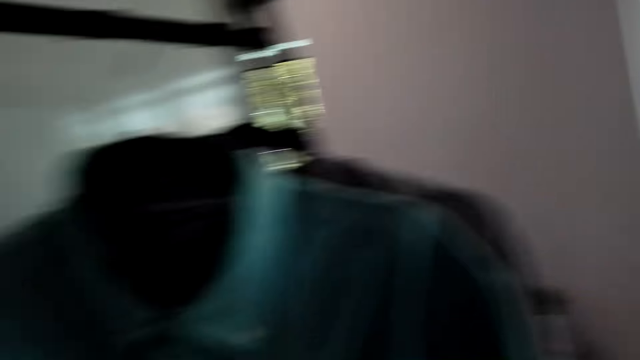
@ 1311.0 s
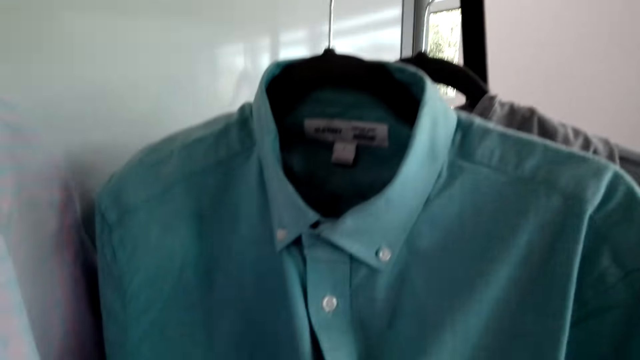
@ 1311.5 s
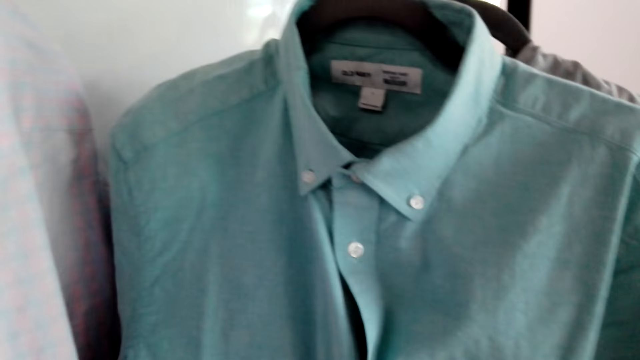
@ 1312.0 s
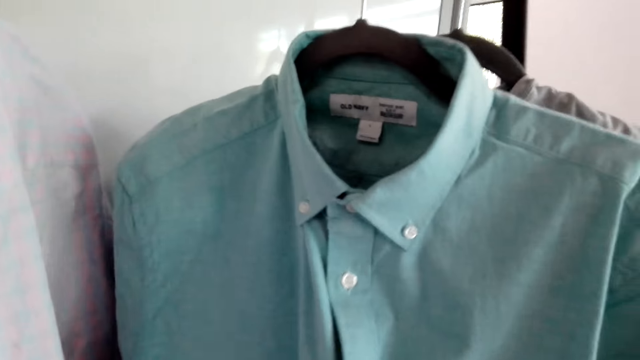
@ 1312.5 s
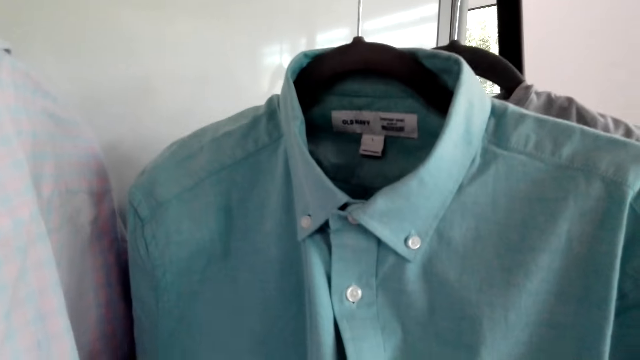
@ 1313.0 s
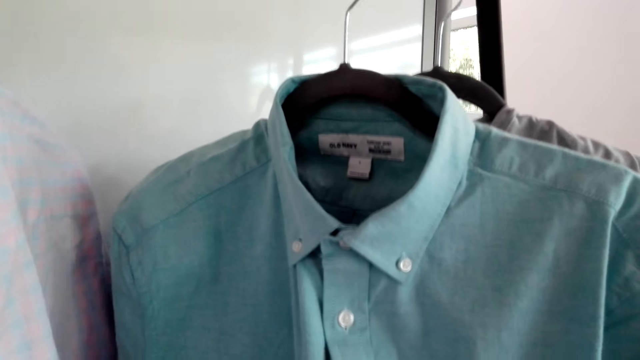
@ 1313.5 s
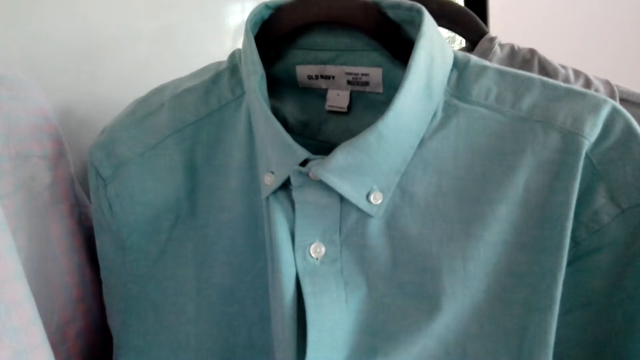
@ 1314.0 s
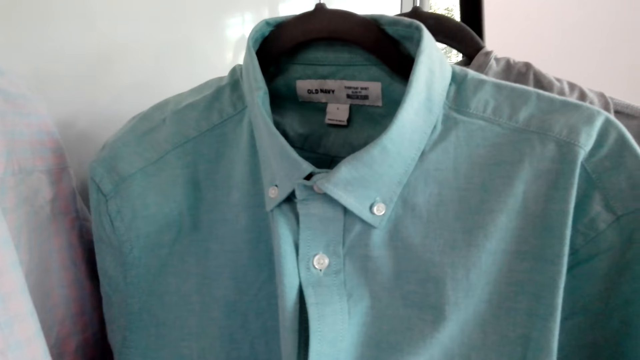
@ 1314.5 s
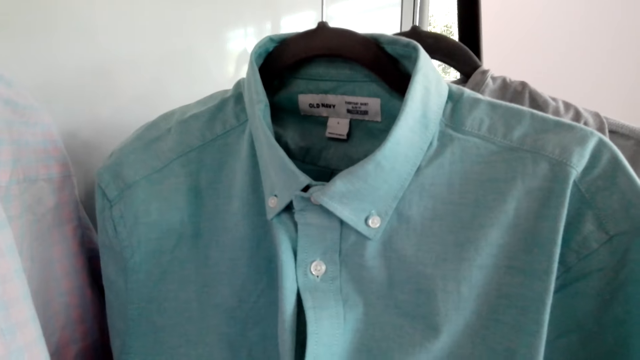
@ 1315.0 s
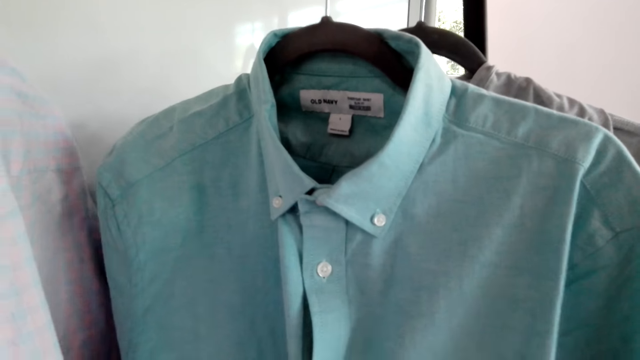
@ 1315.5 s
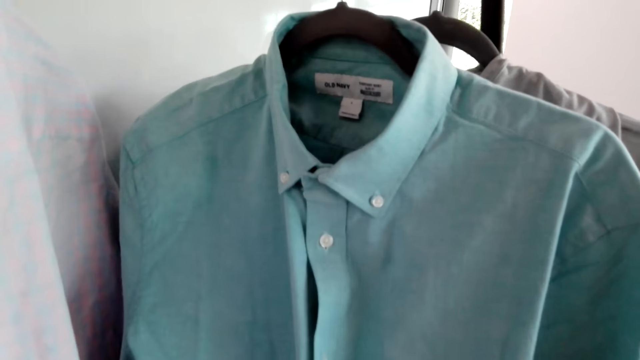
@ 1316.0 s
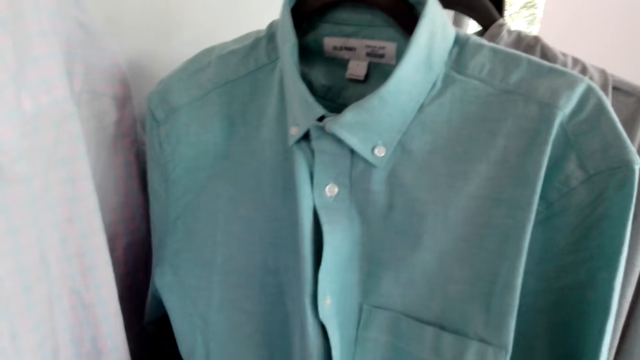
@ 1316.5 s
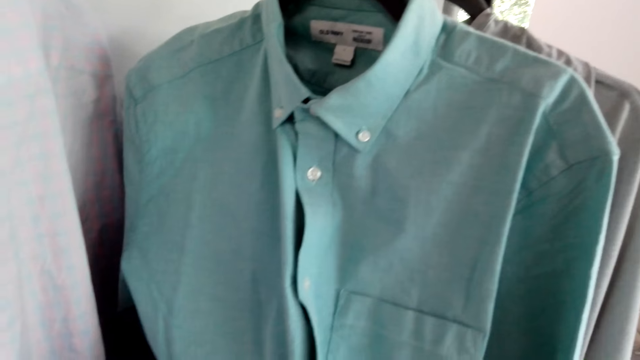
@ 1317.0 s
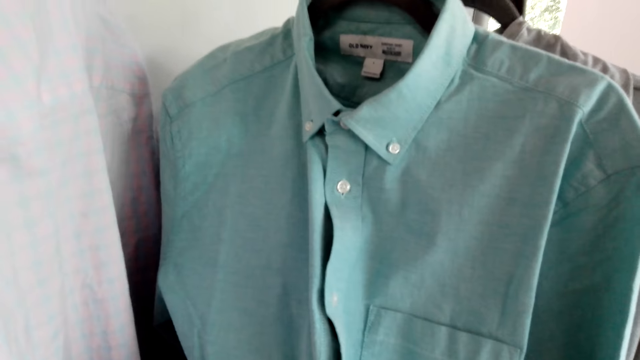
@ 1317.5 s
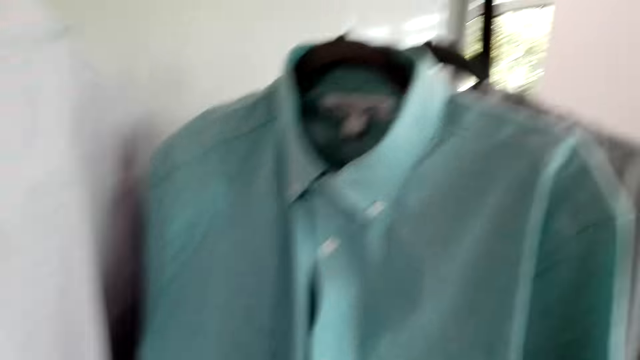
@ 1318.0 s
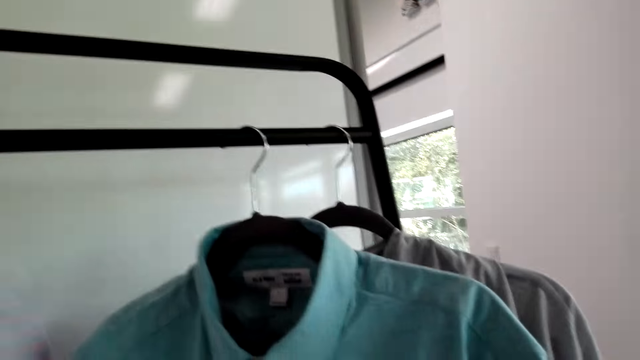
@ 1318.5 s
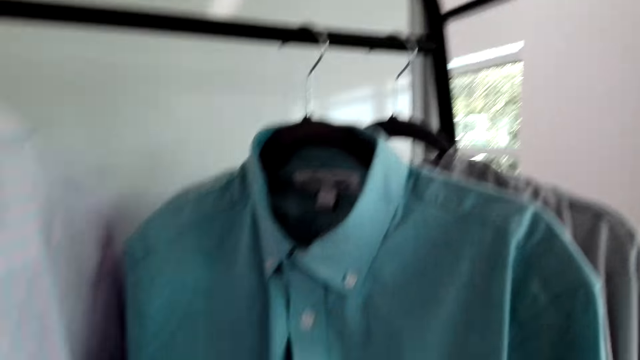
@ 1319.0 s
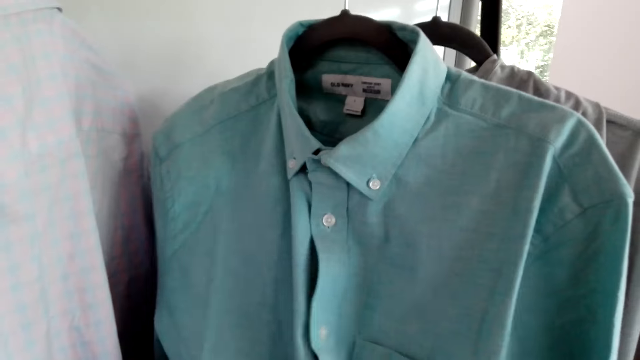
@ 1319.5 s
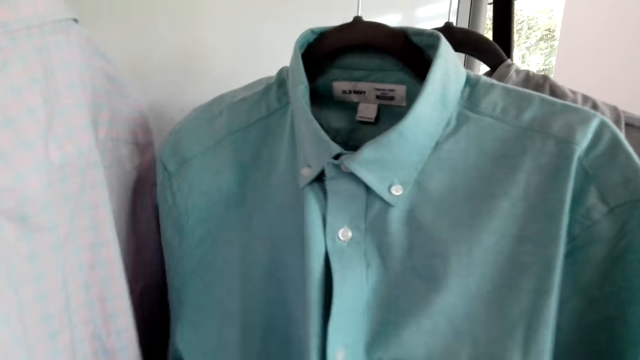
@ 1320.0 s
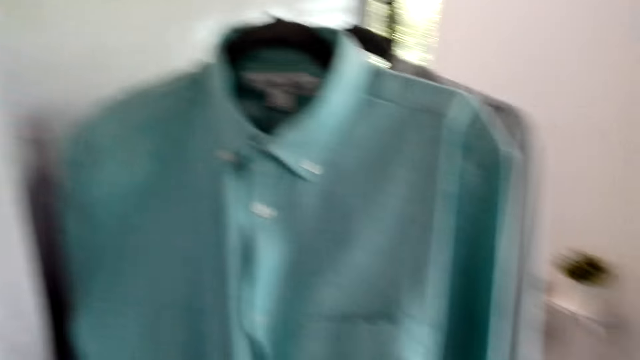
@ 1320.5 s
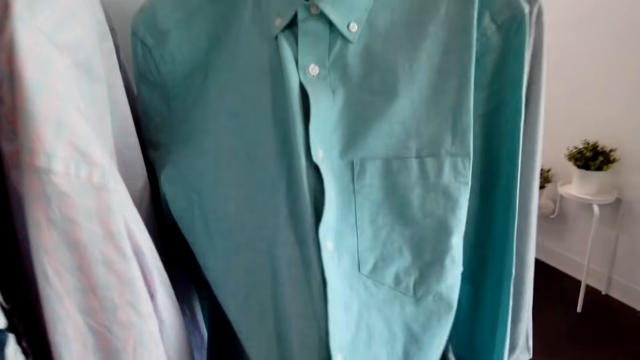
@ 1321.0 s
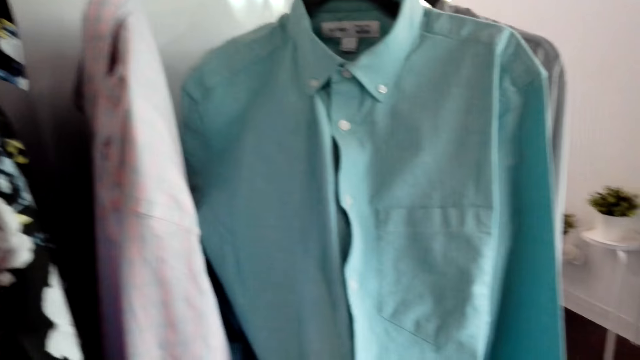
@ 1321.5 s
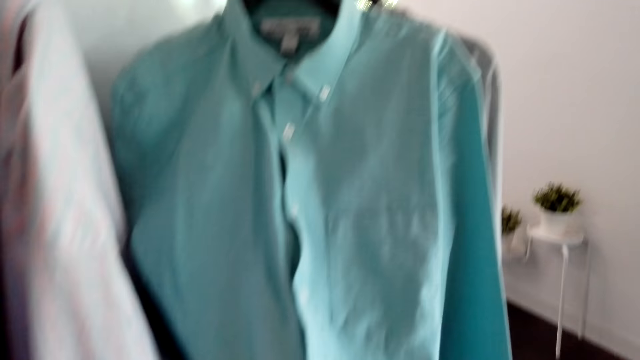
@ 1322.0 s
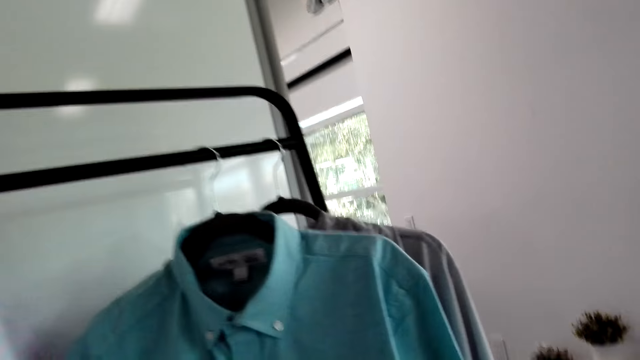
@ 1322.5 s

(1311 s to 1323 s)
The camera wearer looks around the house. They converse with a man.

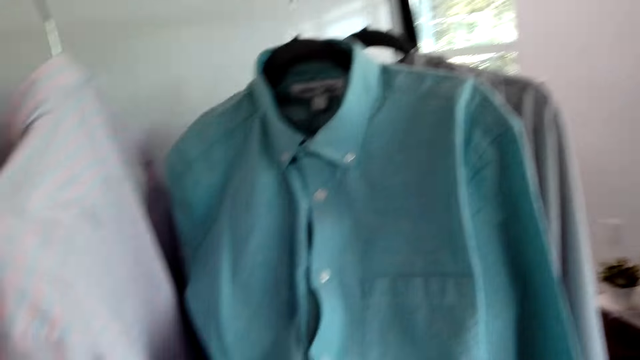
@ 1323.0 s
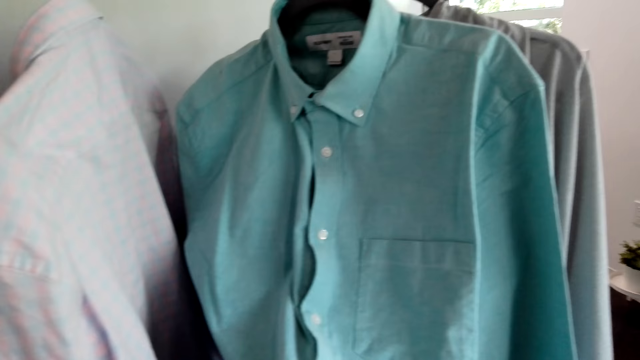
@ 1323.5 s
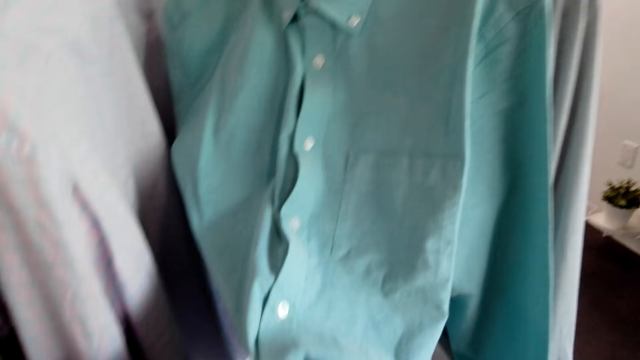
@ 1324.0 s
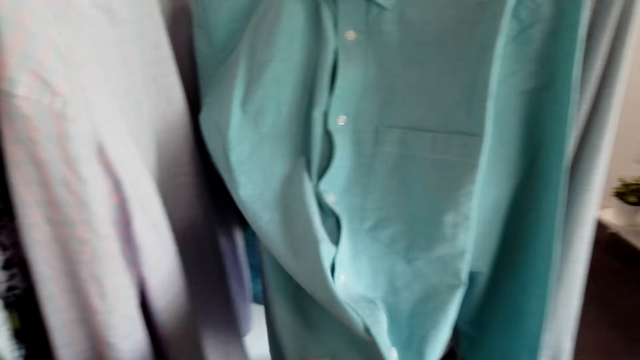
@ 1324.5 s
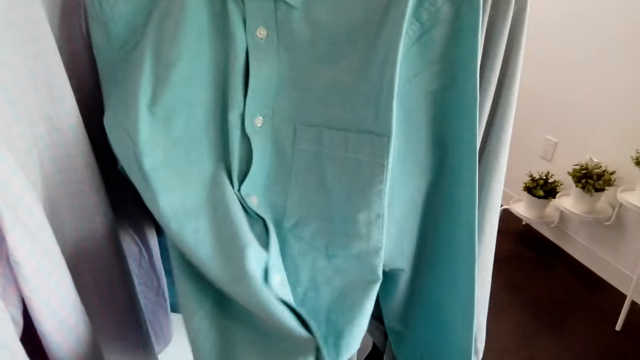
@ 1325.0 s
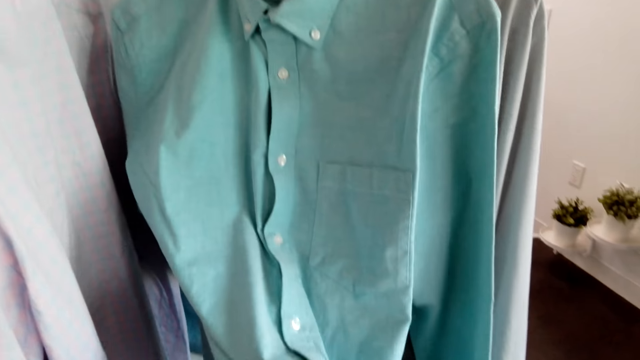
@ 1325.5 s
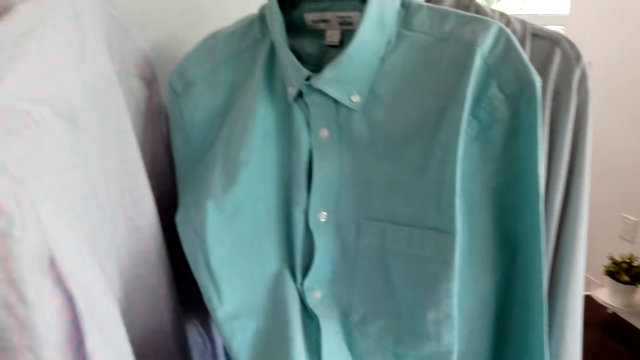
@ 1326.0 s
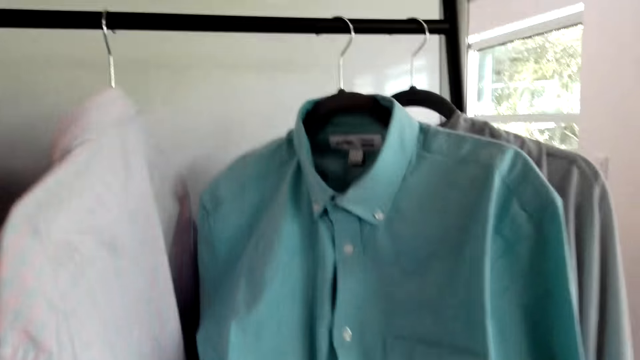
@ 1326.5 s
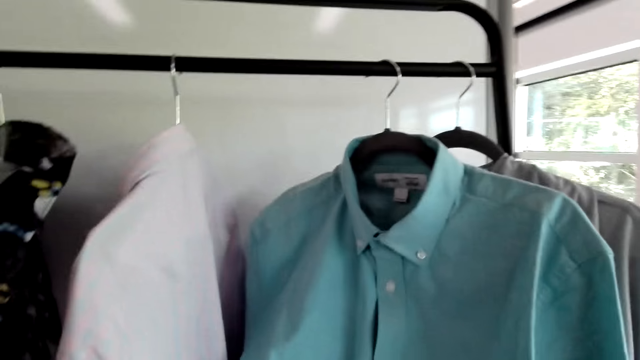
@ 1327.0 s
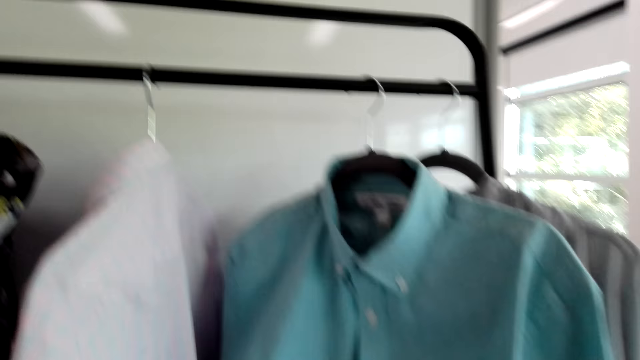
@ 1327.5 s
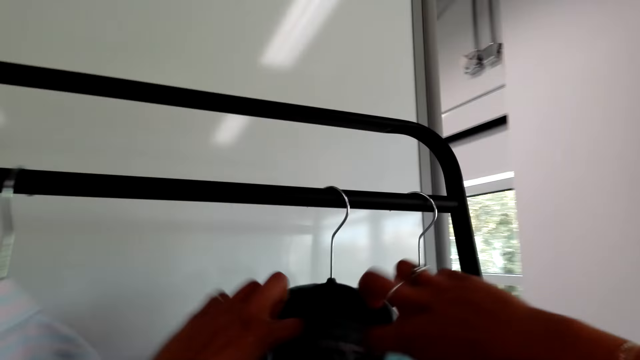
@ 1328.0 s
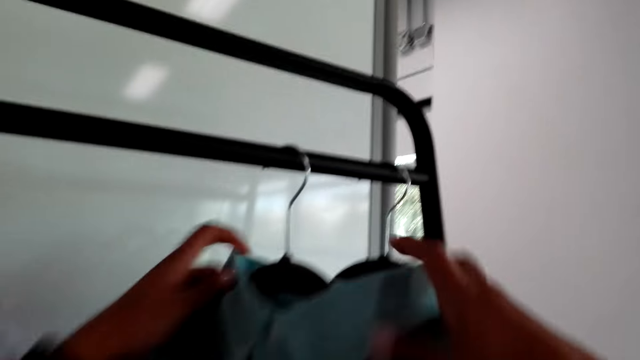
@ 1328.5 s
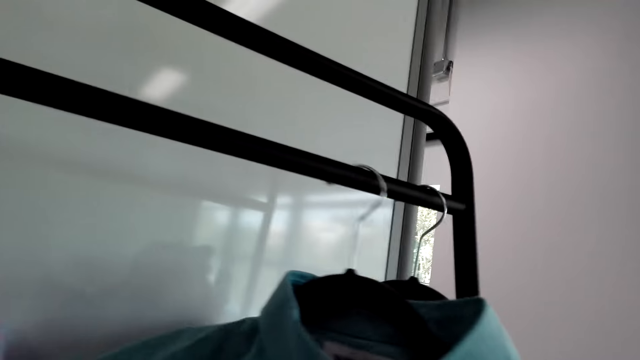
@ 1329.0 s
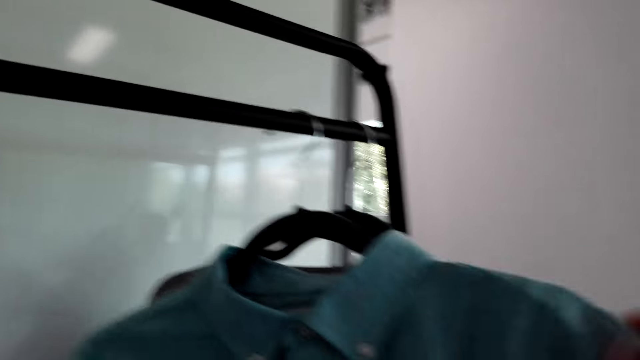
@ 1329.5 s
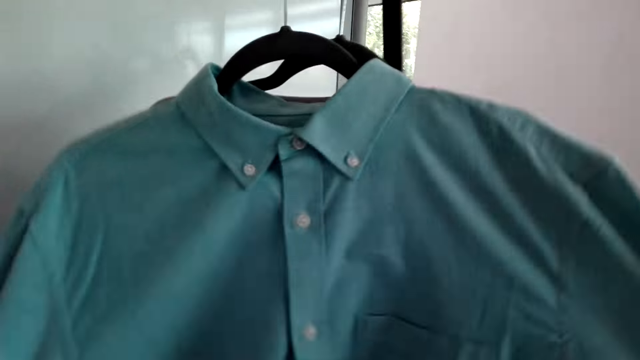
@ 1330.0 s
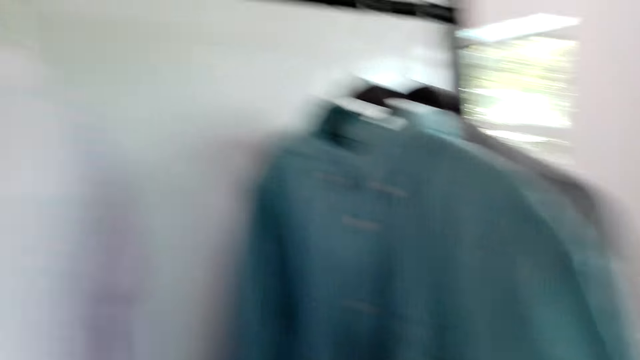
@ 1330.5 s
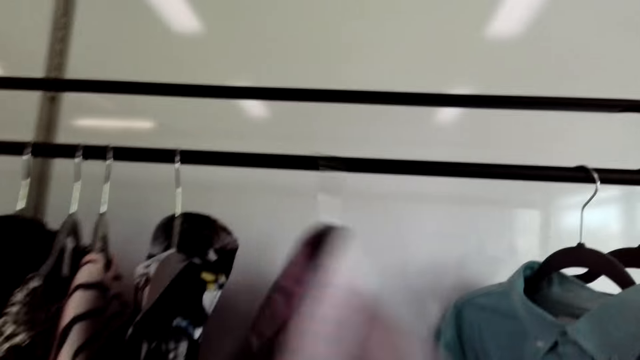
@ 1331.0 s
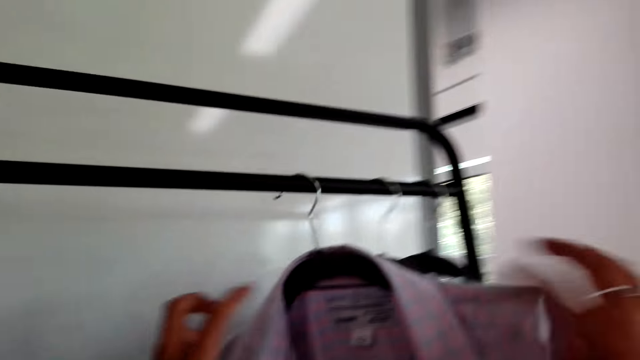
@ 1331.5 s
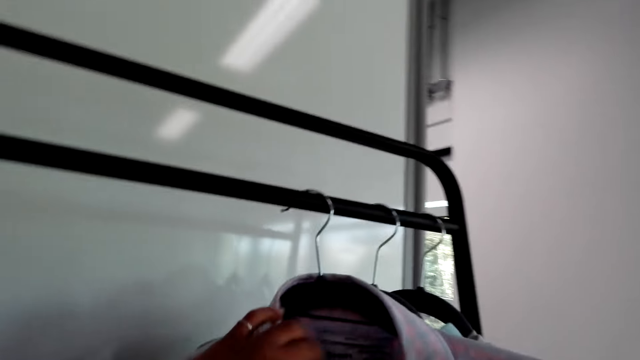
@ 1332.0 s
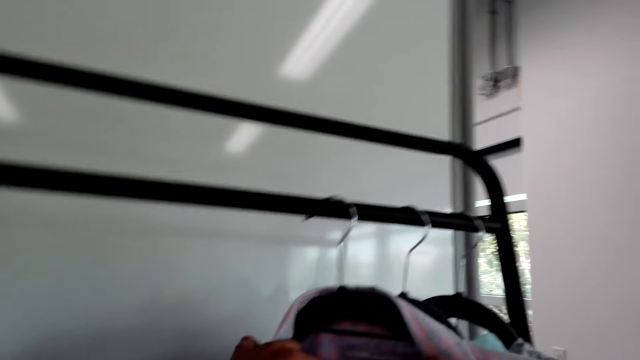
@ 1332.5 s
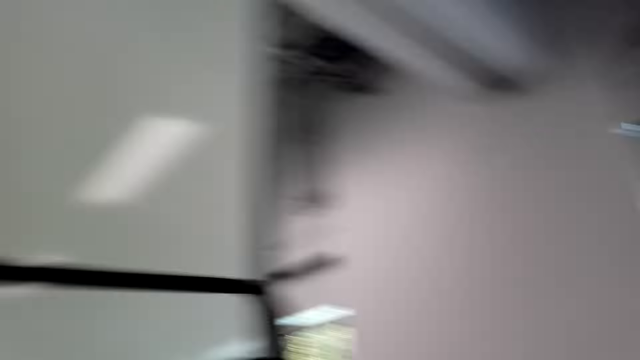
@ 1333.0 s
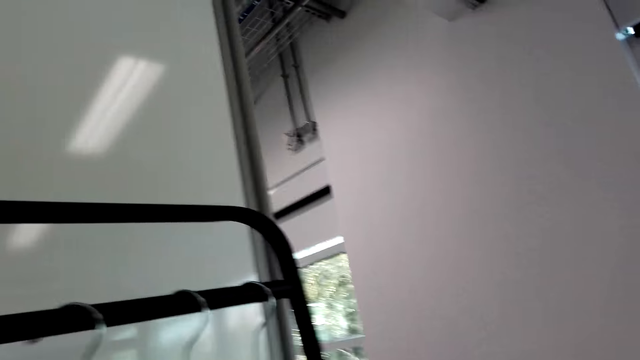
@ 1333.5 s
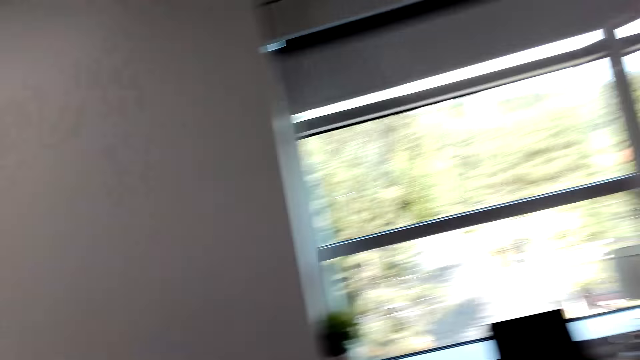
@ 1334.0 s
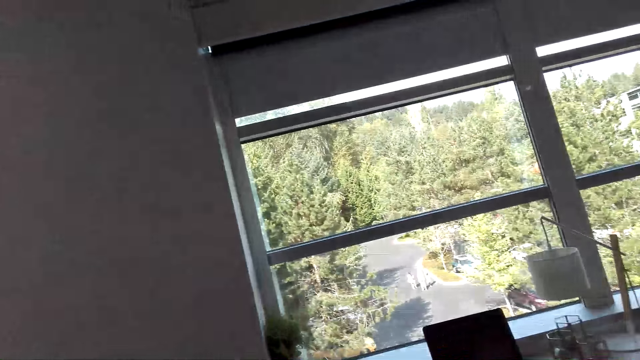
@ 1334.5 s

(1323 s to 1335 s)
The camera wearer fixes the clothes on the hanger. They converse with the man. They adjust the shirt on the hanger. They swing the shirt. They fix the cloth on the hanger. They button the shirt. They look around the house.
